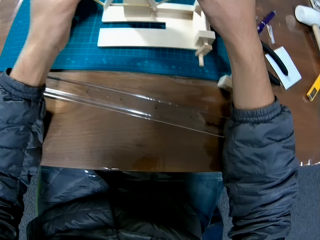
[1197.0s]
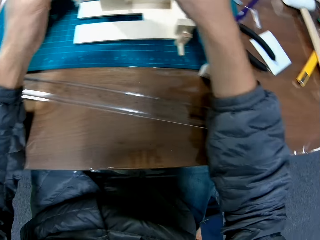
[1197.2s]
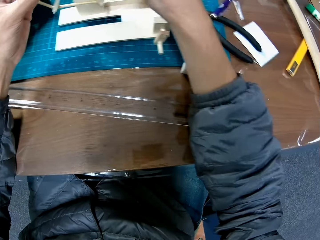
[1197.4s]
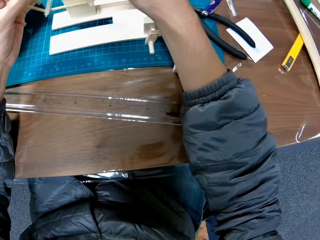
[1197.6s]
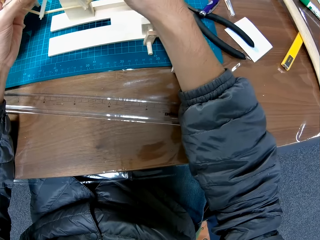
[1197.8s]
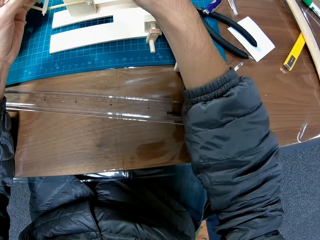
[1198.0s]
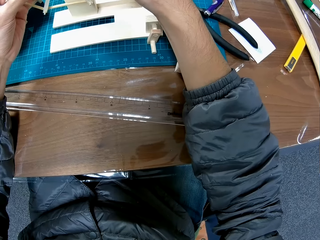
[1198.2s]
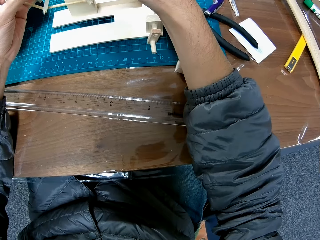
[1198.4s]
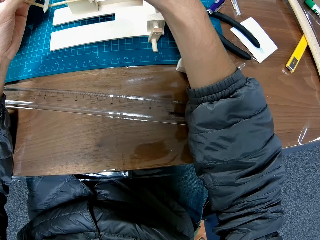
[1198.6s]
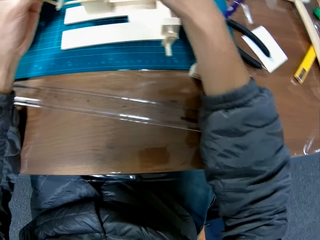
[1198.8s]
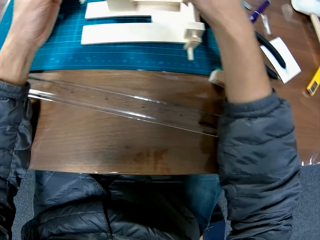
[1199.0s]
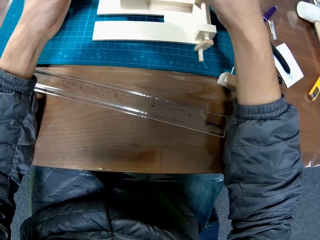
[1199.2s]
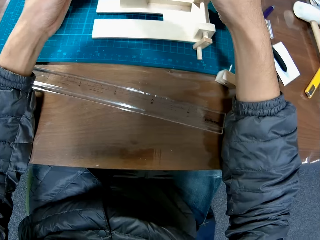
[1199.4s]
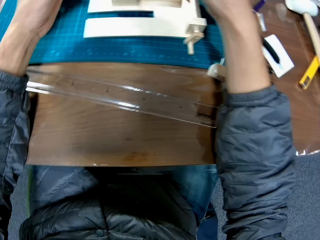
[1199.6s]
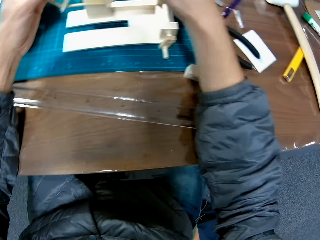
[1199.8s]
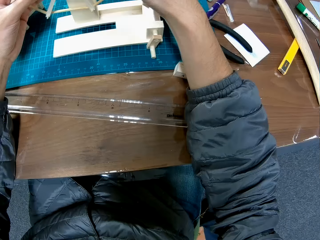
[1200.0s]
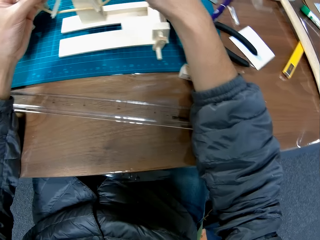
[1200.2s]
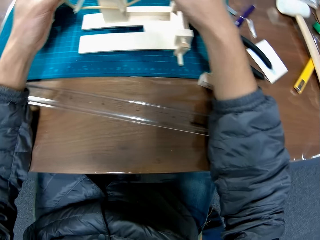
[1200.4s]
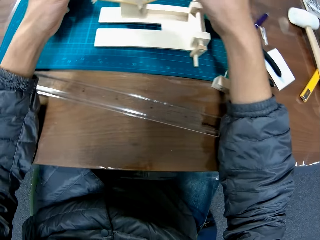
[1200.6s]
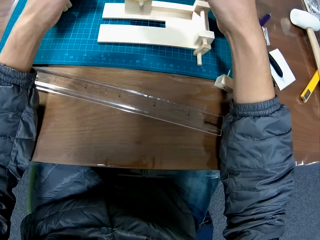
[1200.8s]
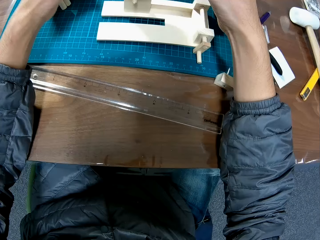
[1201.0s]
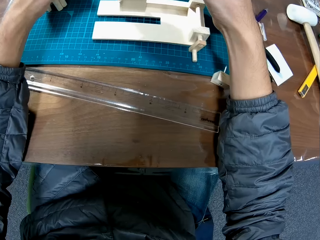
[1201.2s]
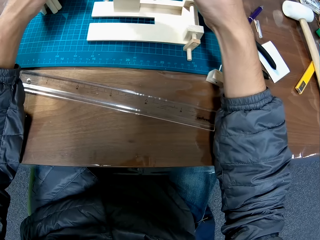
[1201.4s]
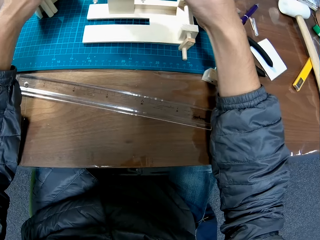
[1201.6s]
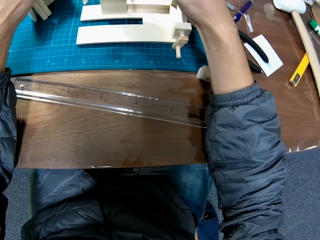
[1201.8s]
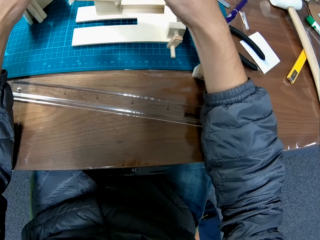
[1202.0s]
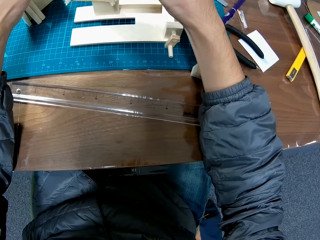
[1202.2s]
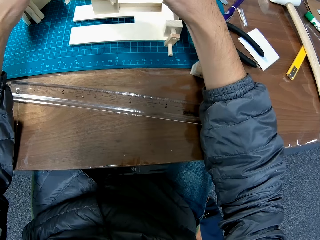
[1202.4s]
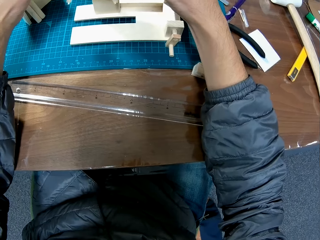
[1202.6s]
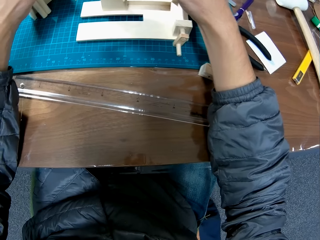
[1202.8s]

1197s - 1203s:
The camera wearer fits the fan blade to the stand.

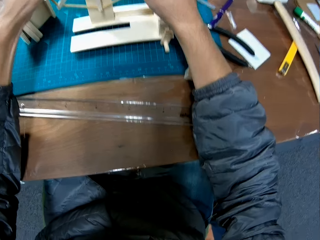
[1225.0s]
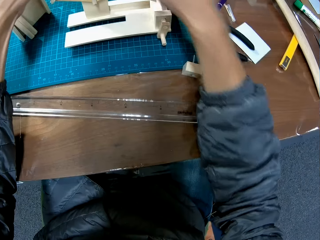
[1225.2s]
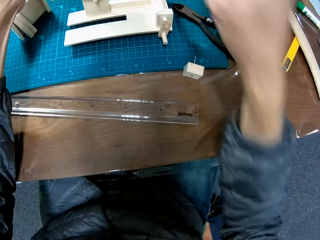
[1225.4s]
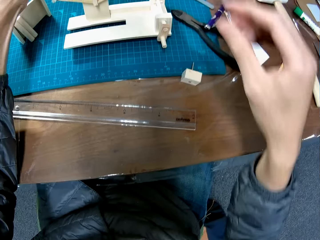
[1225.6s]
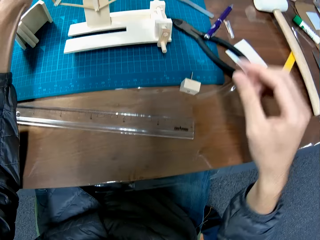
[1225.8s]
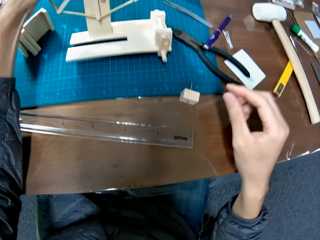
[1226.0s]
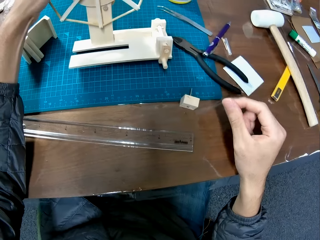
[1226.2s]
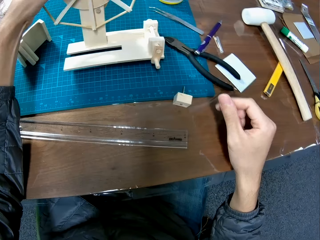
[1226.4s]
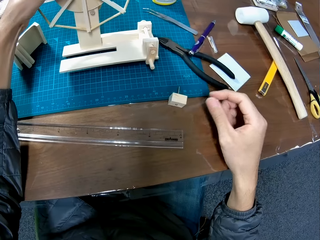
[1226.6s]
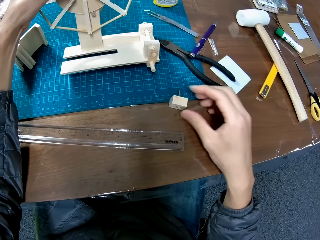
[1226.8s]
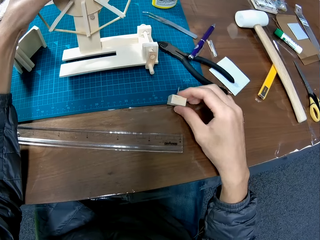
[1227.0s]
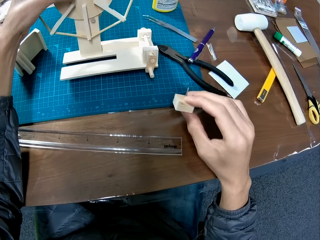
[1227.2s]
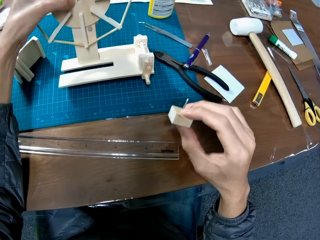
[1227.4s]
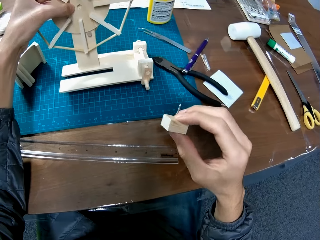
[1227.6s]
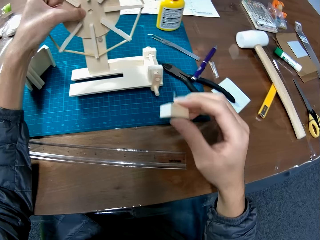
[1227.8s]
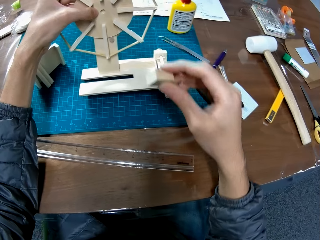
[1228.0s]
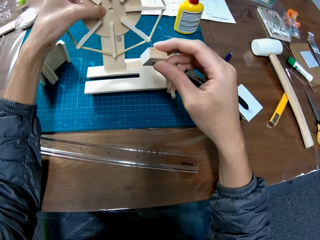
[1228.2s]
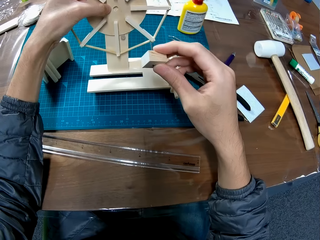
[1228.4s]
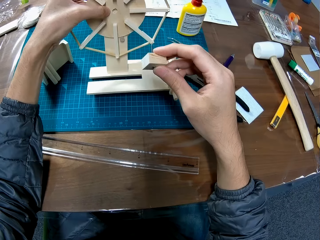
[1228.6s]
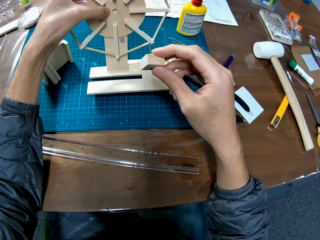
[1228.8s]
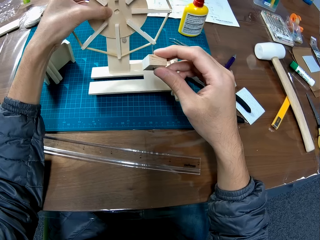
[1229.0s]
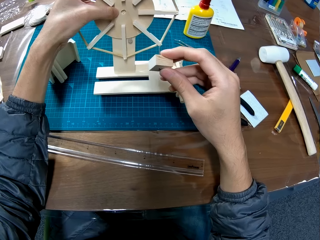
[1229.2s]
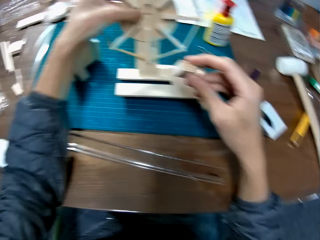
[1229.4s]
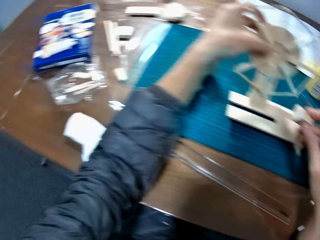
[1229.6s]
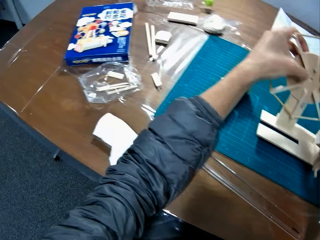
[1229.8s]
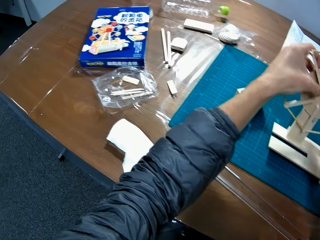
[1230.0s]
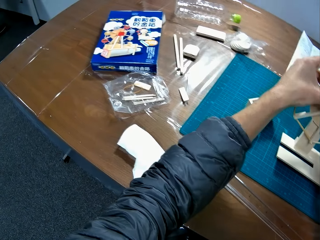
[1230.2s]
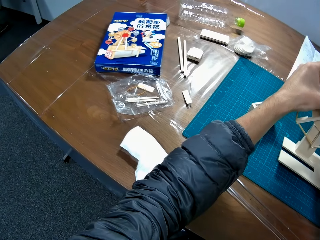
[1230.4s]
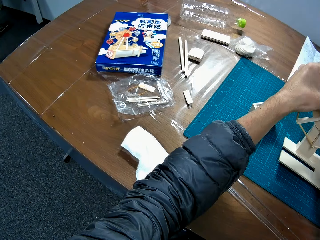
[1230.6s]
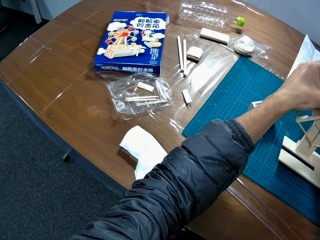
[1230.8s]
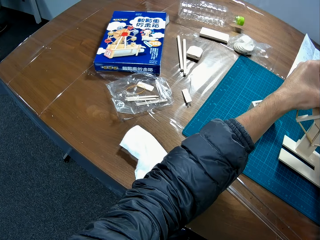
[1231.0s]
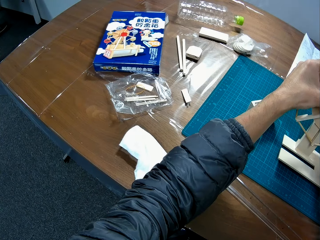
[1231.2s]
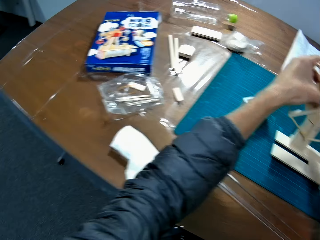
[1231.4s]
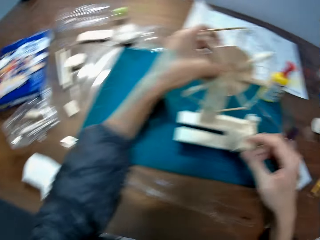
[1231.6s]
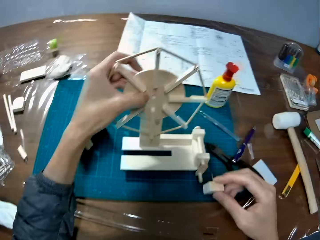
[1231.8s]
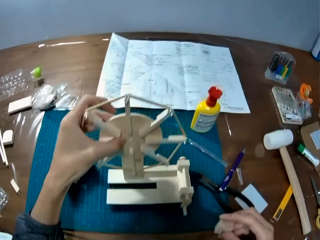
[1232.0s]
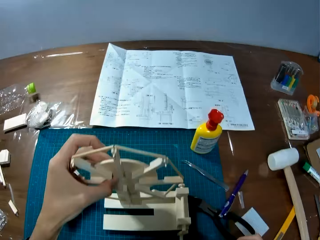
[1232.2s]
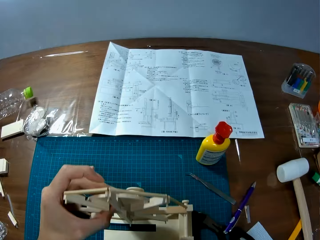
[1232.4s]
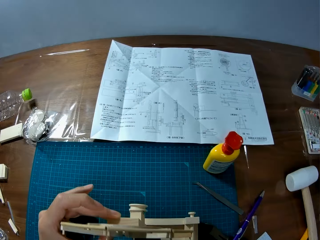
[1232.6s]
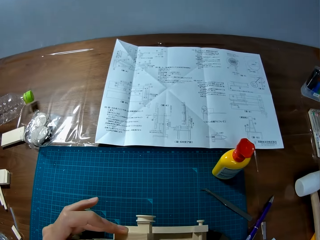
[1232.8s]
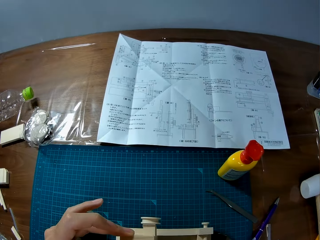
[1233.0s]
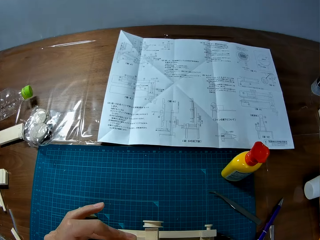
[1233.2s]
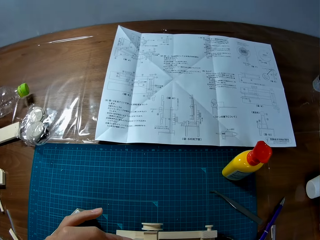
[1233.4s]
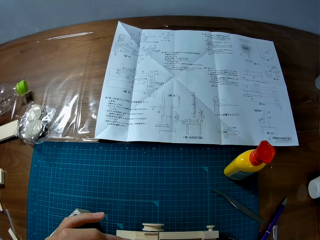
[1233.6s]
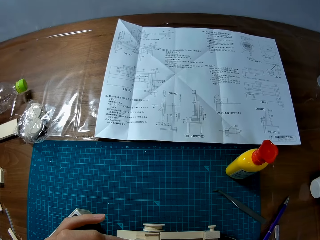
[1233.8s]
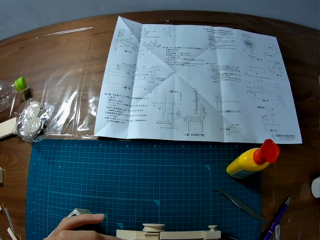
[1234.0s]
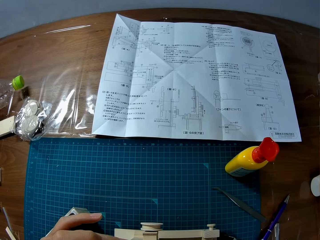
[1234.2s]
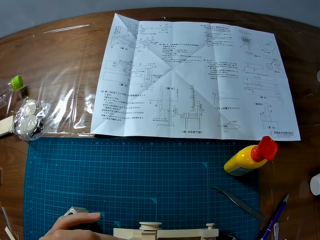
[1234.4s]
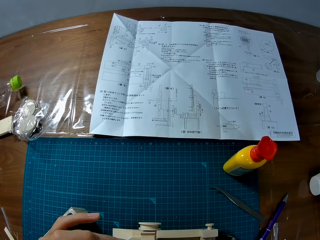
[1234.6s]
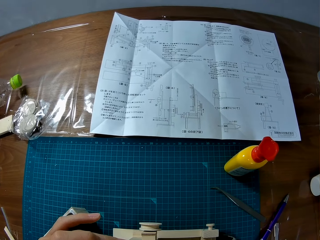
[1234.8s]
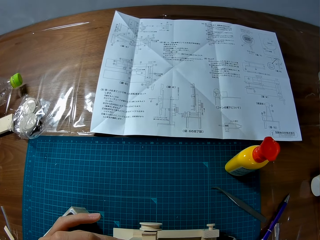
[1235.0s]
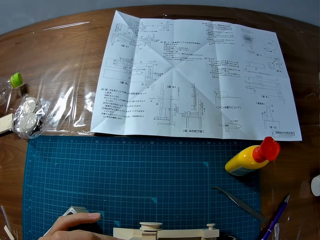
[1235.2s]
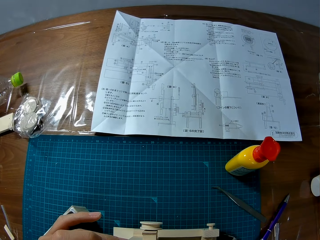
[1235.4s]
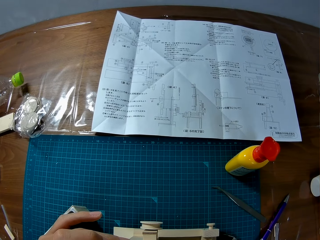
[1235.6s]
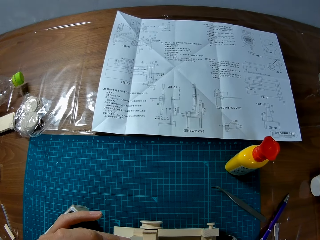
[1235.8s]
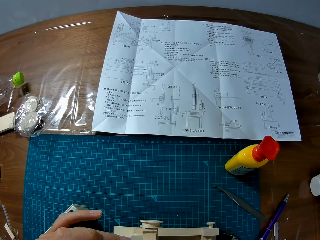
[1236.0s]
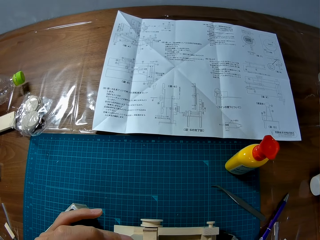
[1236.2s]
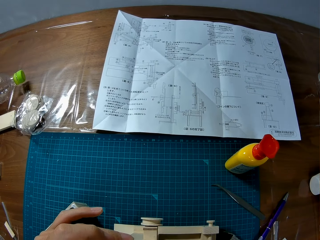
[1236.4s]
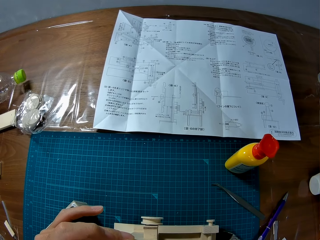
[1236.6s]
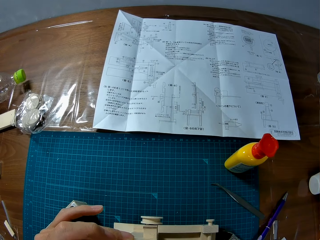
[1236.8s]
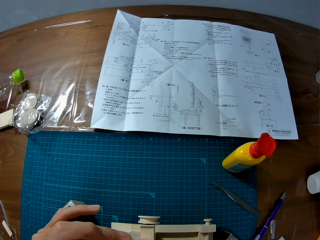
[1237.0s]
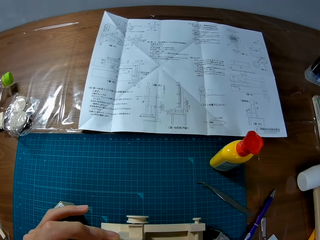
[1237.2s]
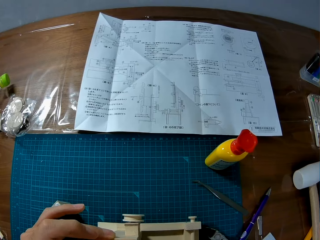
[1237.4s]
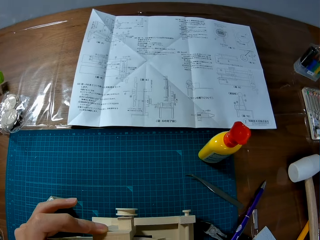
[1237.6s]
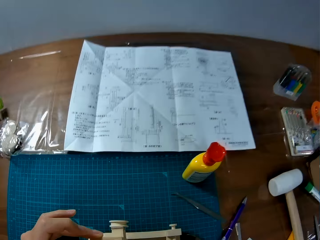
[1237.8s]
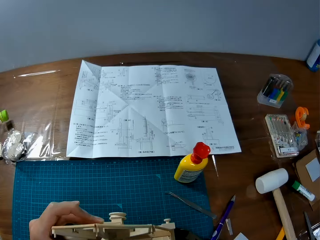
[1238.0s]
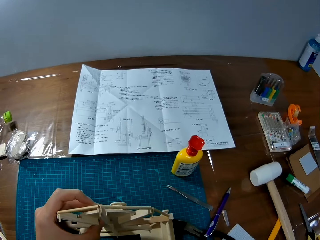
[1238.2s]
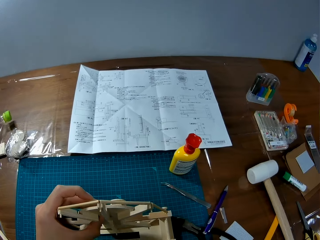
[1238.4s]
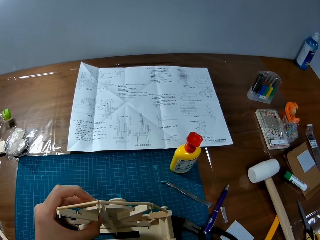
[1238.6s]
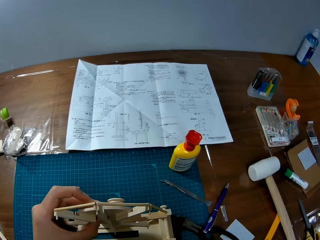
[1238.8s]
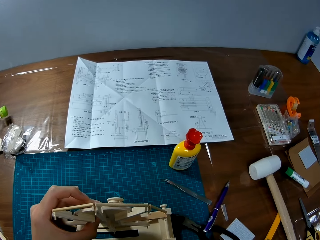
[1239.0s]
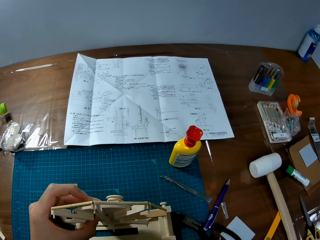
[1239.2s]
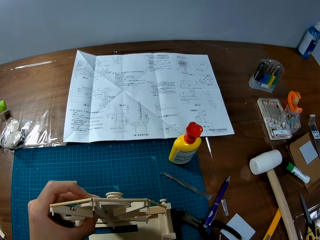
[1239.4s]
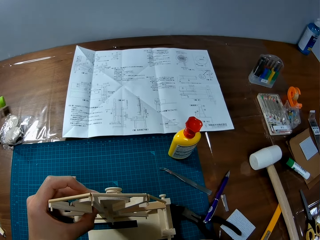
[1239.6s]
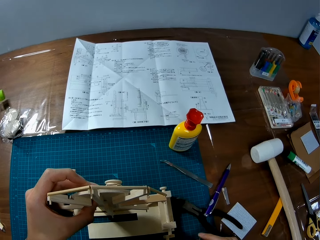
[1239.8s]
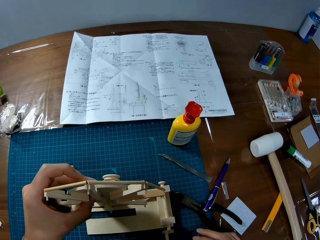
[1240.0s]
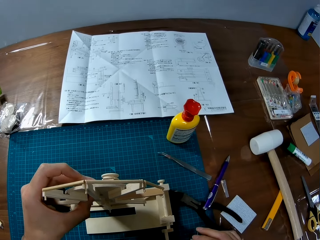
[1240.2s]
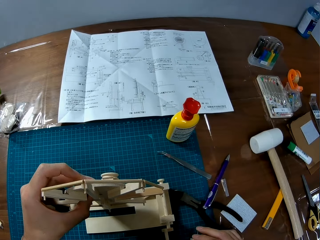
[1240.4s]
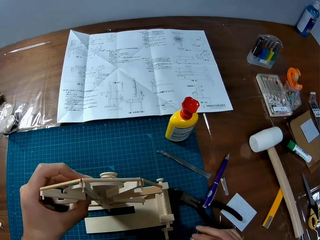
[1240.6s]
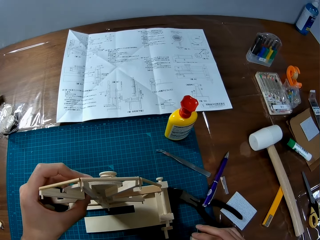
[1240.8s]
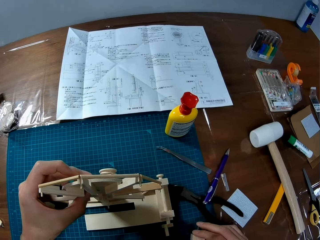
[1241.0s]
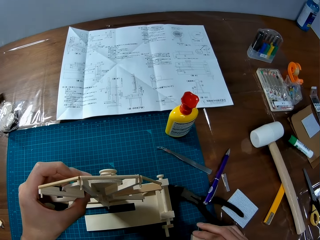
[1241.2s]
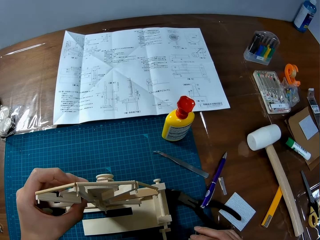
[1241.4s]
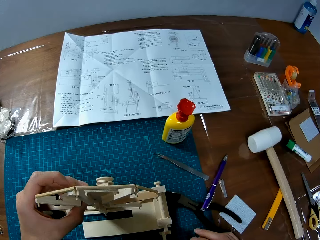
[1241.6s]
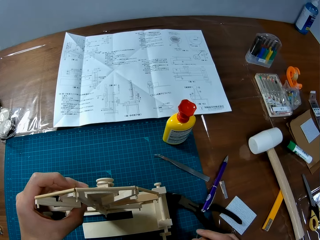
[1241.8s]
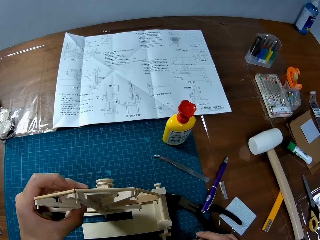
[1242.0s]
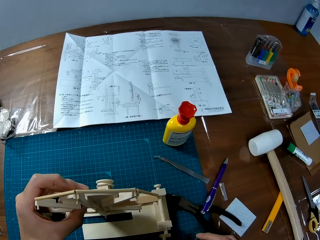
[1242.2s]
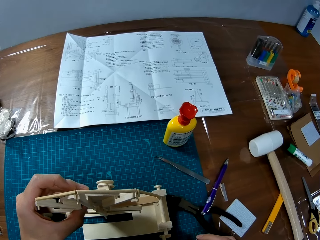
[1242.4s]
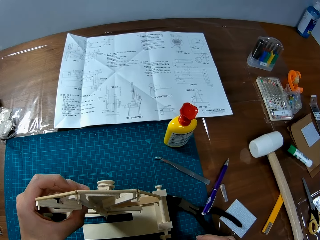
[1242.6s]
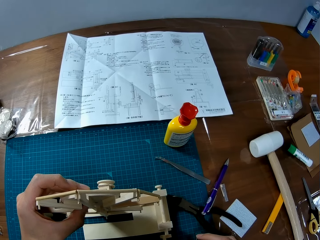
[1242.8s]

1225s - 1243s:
The camera wearer drops the piece. They take the piece of wood. They look at the sketch paper.
